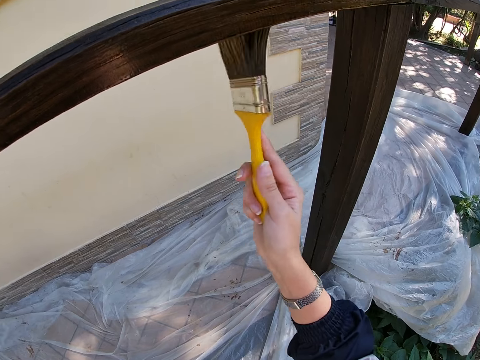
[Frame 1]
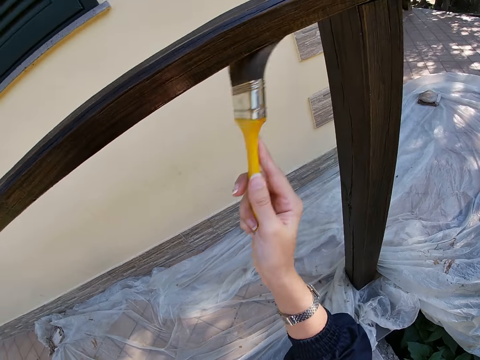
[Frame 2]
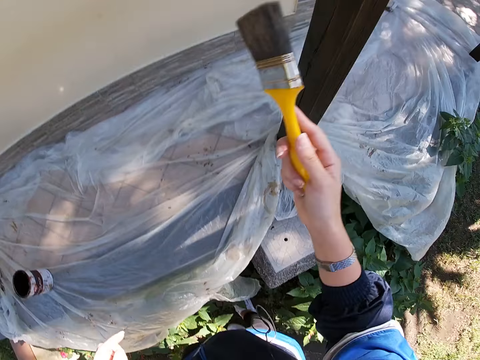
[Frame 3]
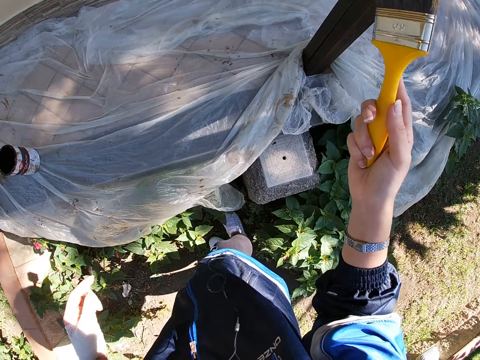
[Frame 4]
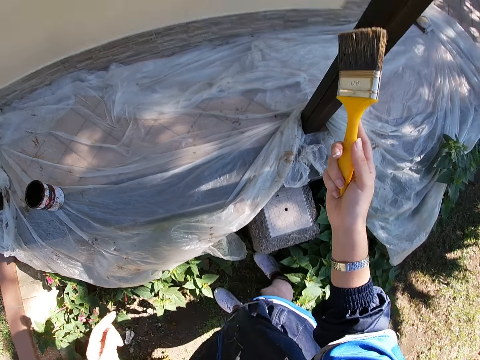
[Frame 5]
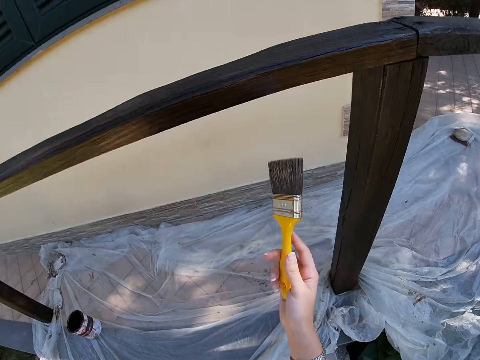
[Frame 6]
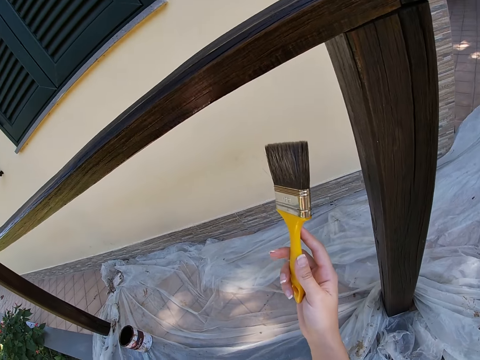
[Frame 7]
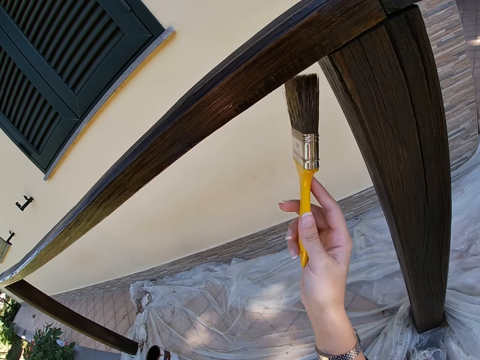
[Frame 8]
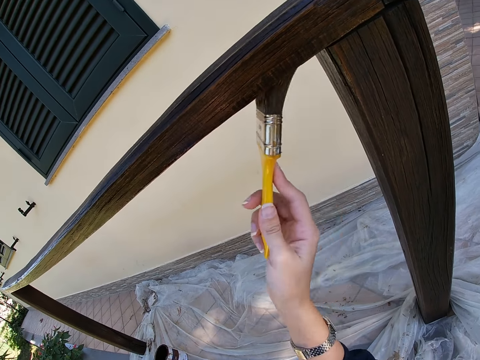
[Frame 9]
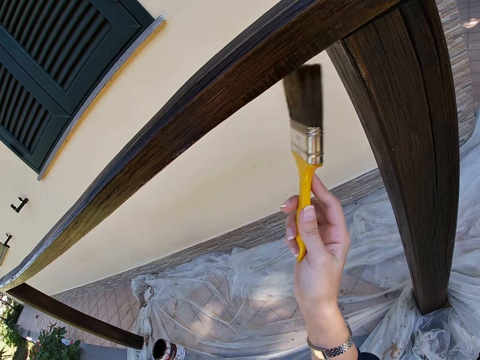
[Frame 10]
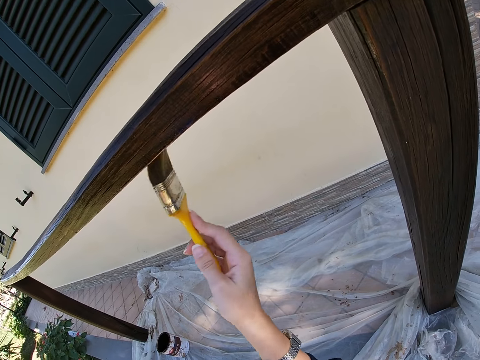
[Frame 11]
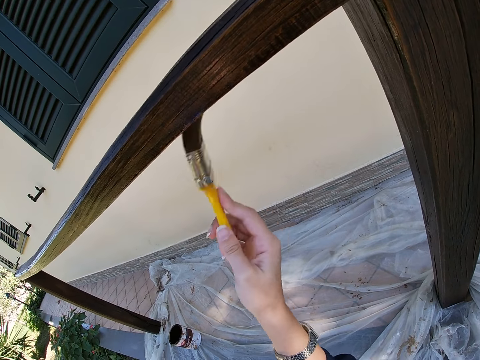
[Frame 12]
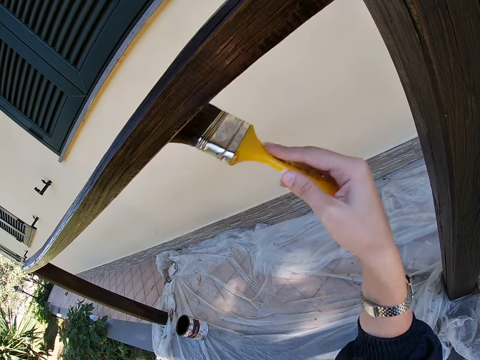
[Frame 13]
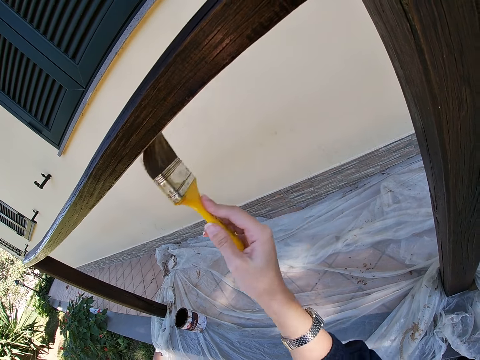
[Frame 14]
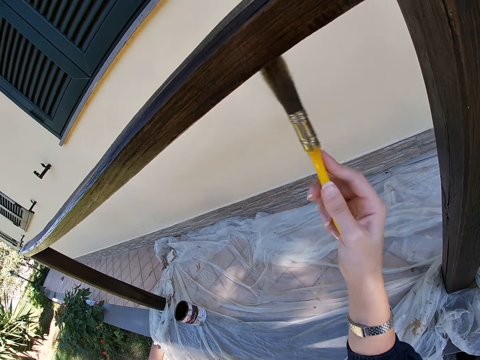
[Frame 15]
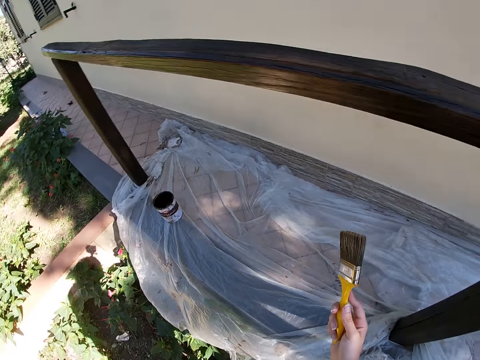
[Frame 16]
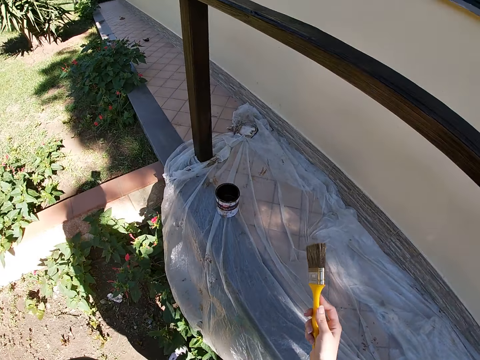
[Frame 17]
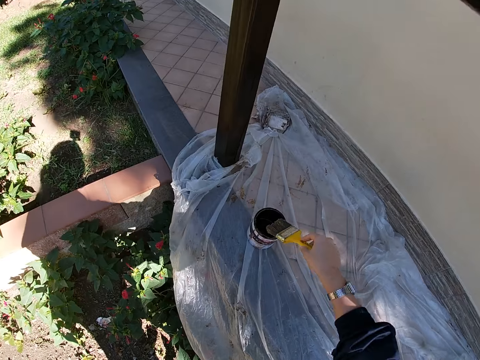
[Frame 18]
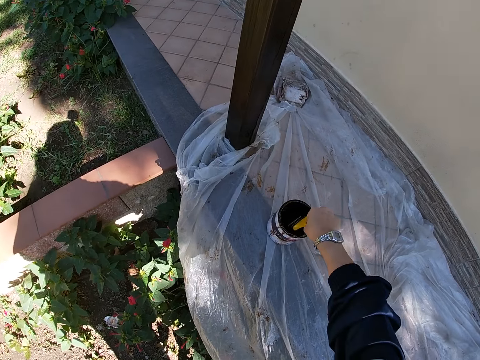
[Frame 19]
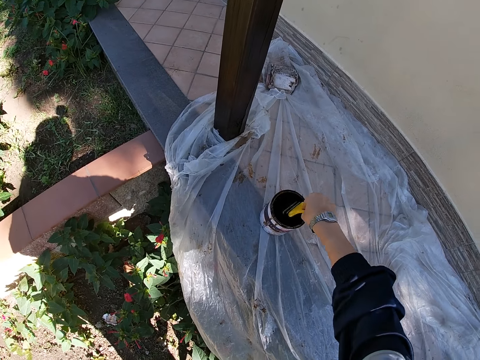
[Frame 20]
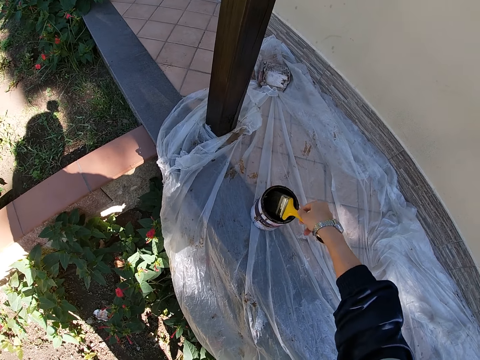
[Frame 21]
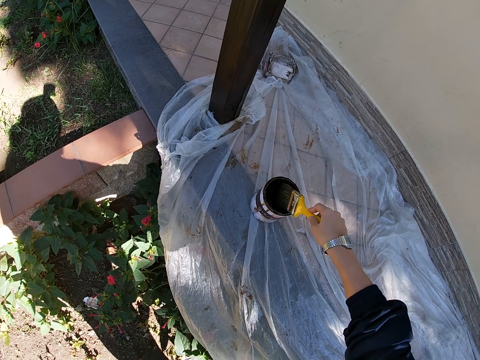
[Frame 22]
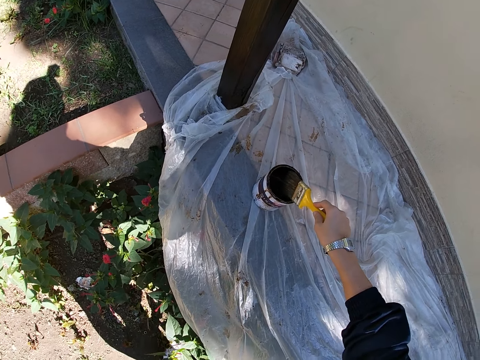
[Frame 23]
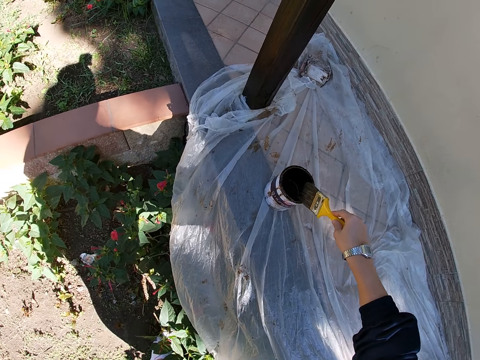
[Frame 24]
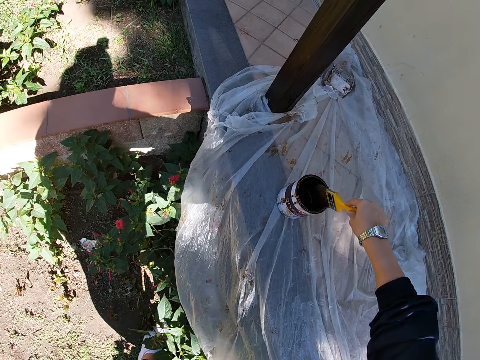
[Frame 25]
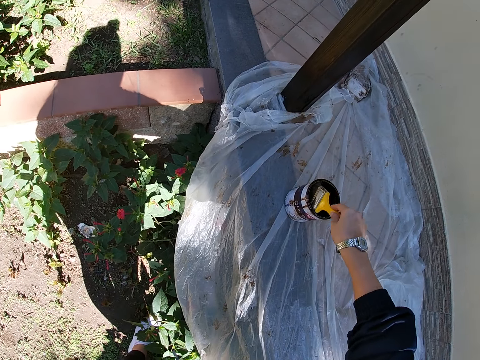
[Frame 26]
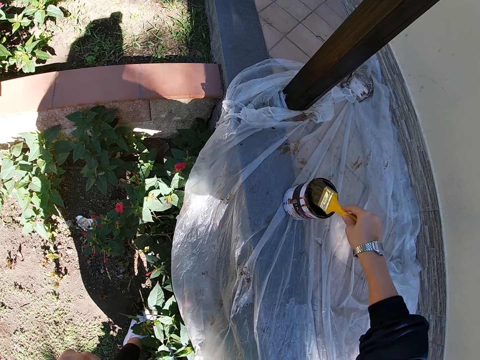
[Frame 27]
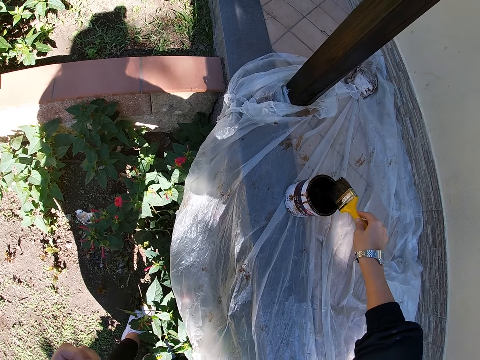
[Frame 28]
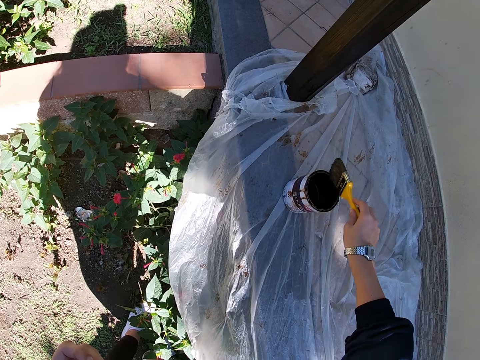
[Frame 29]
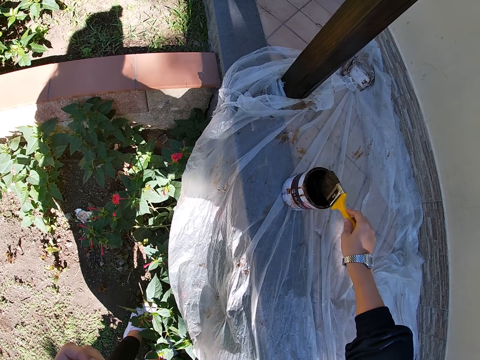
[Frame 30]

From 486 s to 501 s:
The camera wearer moves forward. They paint the balcony rail with a paint brush. They take some paint or wood varnish from the paint can or varnish can with the paint brush. They wipe the brush on the varnish can.

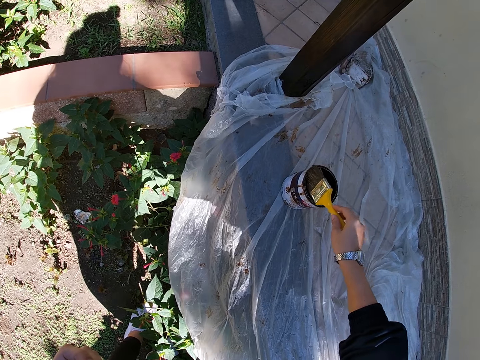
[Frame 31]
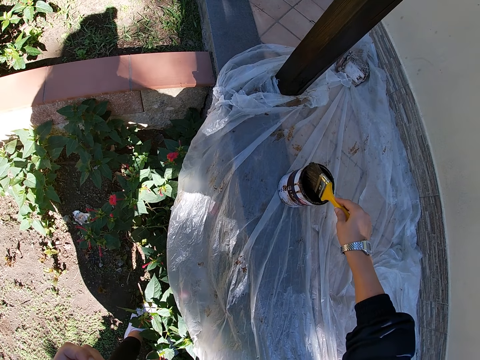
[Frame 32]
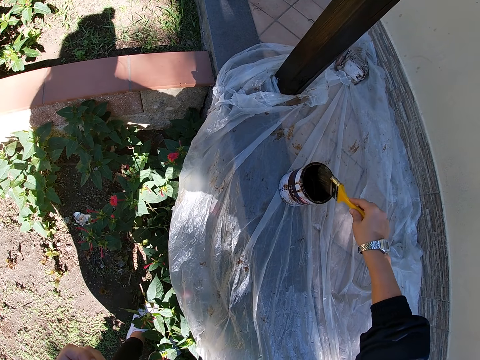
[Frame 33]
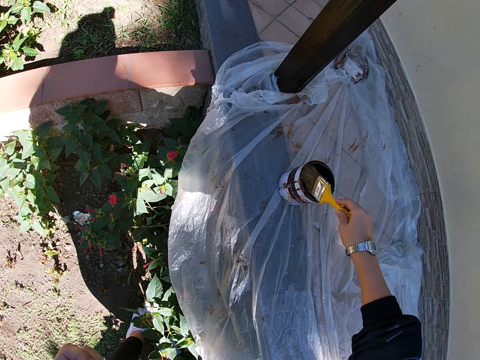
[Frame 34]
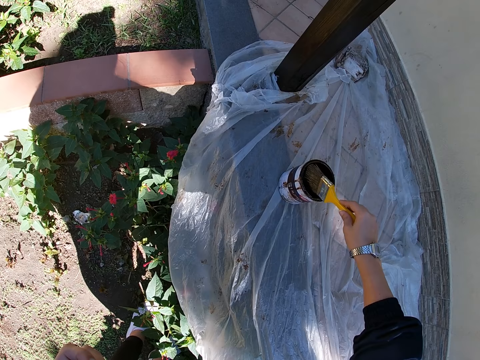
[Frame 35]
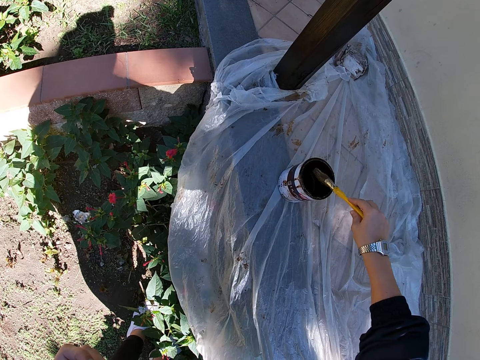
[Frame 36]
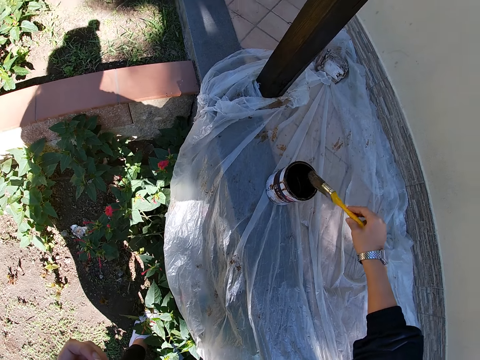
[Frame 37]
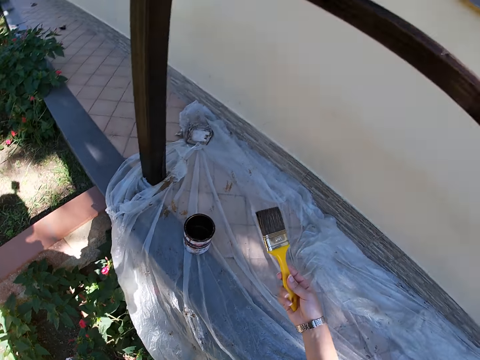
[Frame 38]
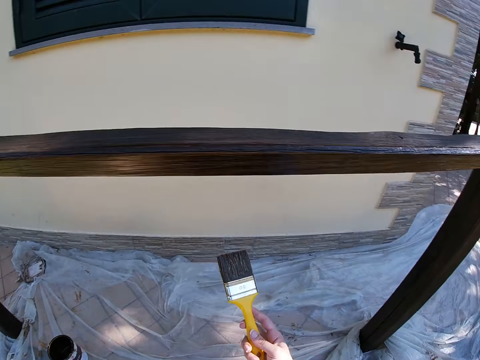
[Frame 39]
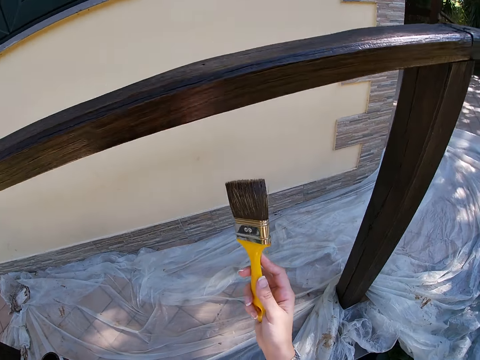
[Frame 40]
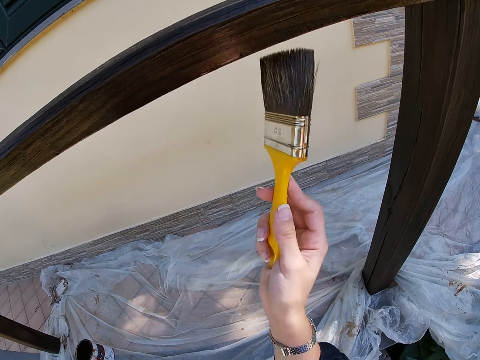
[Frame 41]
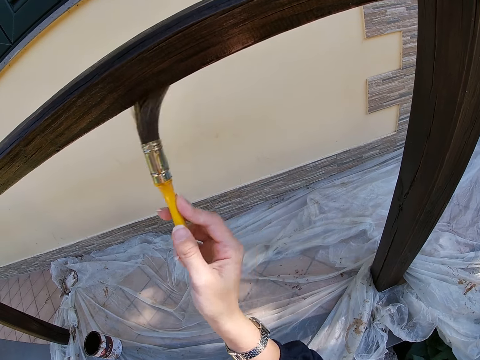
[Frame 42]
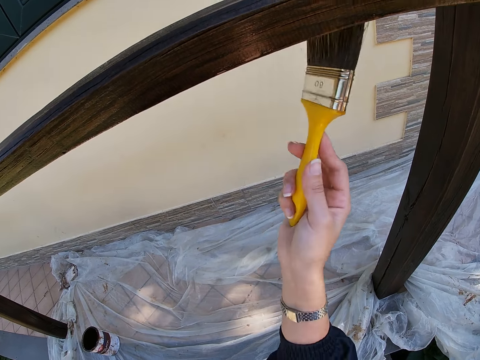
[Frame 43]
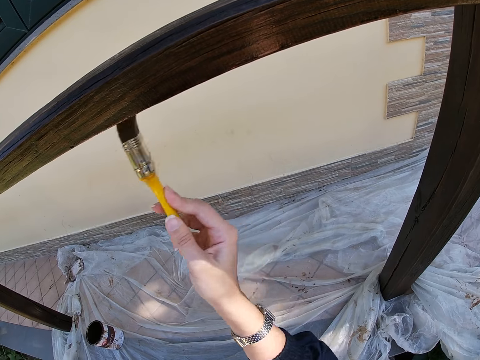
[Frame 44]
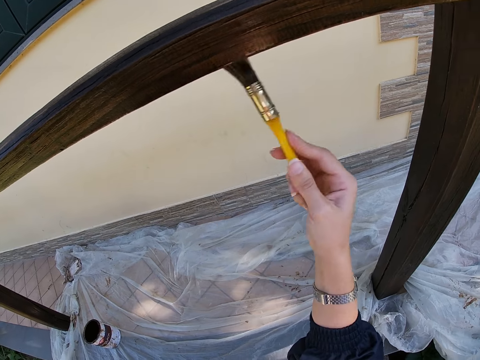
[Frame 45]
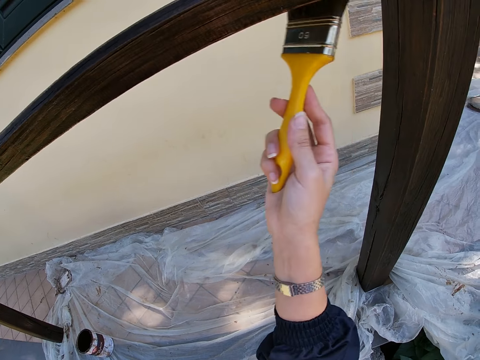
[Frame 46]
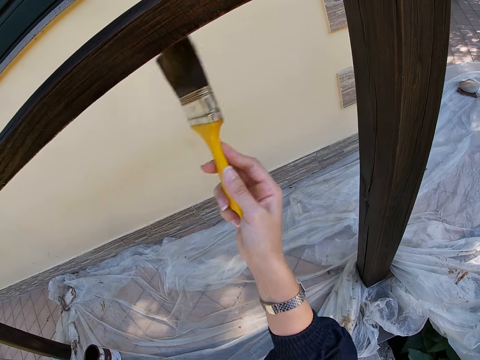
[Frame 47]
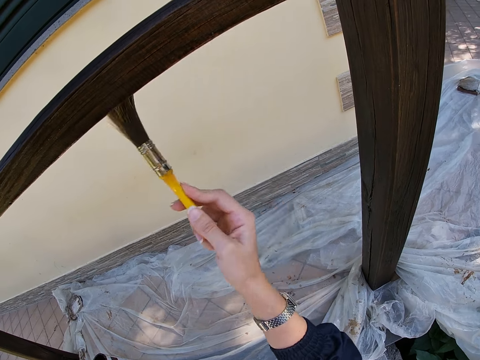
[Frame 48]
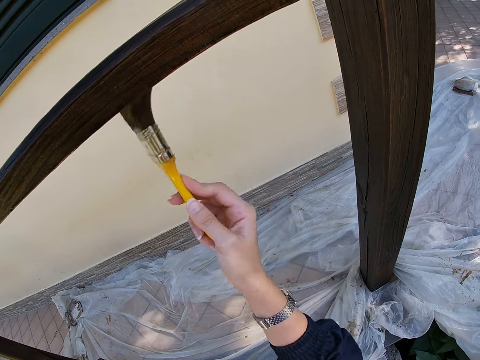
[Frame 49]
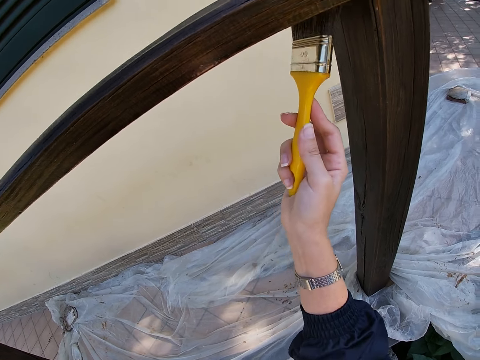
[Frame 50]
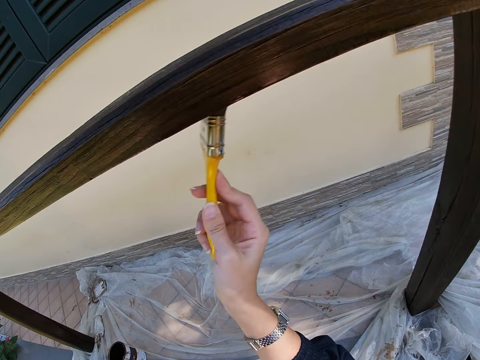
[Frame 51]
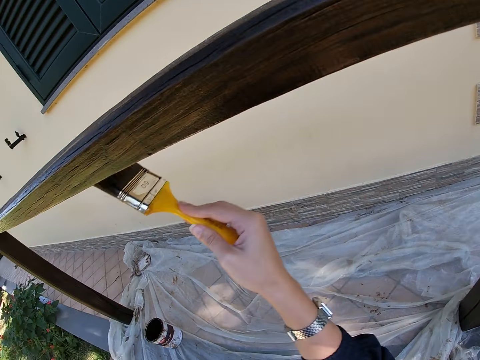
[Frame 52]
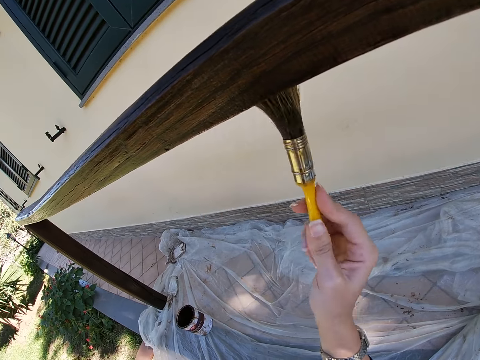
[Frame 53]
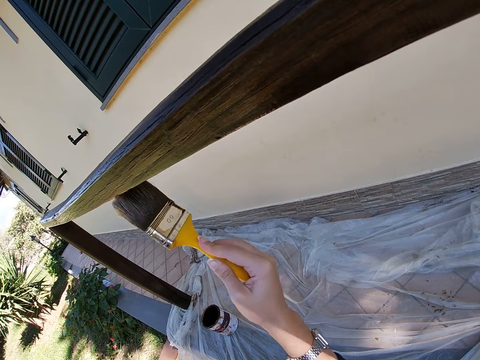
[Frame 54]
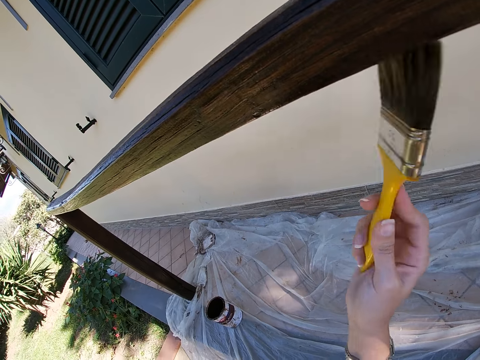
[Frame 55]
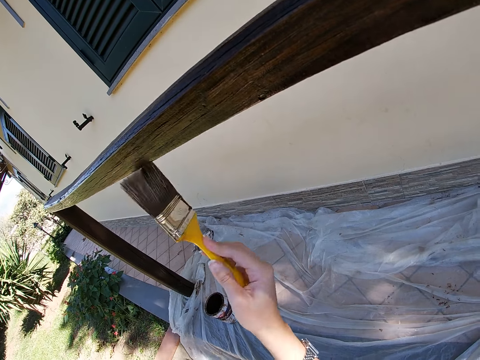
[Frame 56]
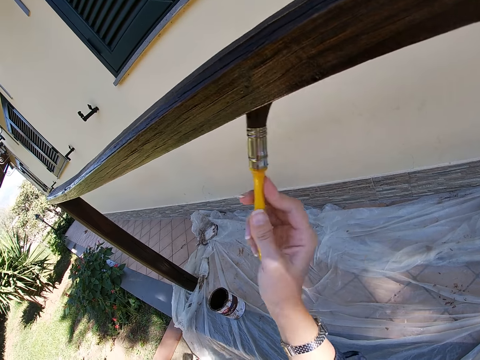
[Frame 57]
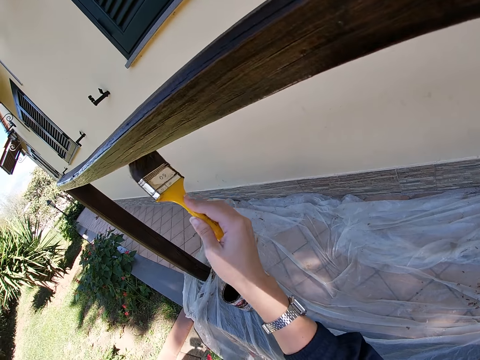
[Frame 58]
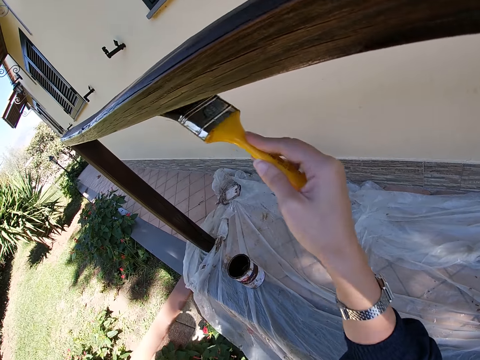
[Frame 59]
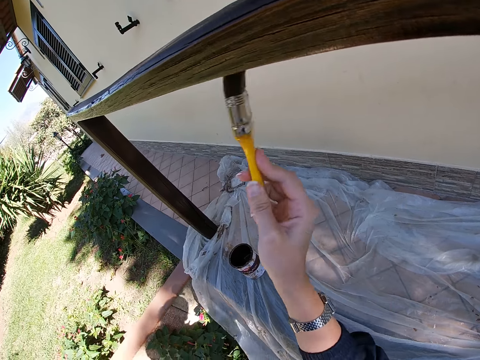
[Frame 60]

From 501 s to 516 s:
The camera wearer paints the balcony rail with a paint brush.
